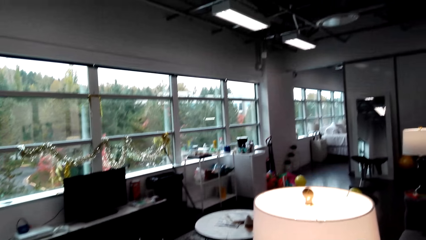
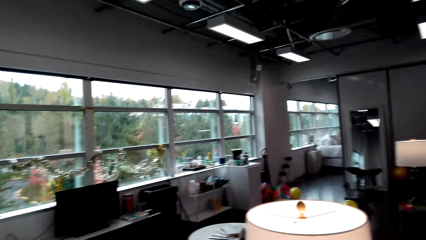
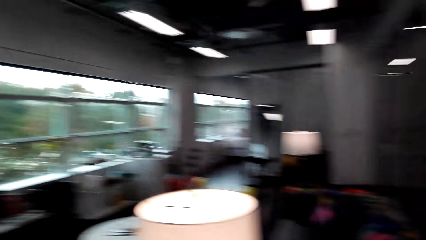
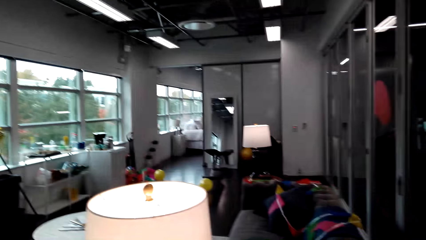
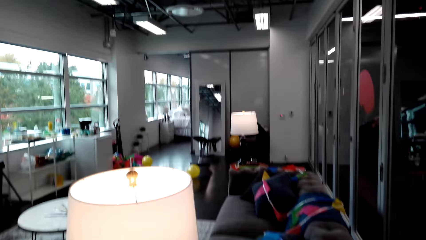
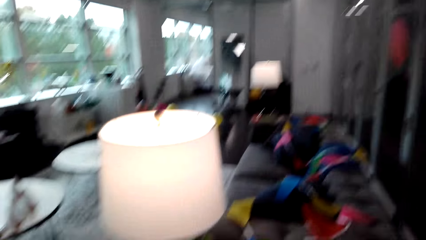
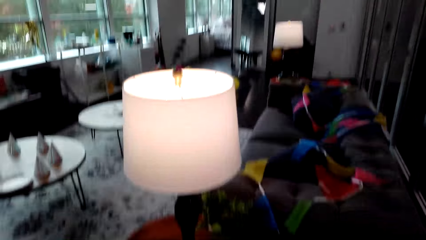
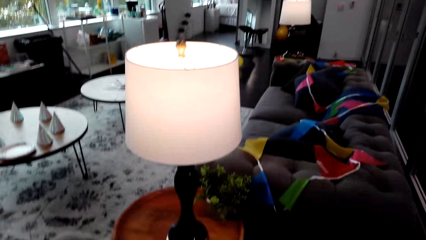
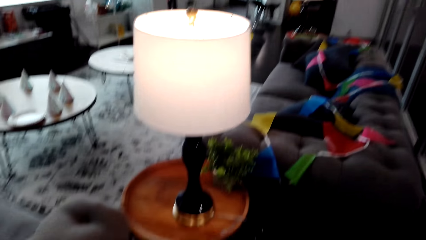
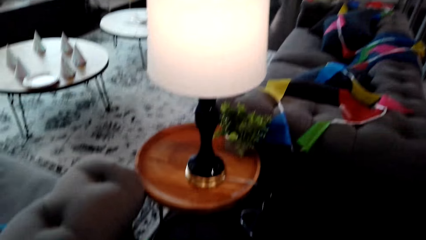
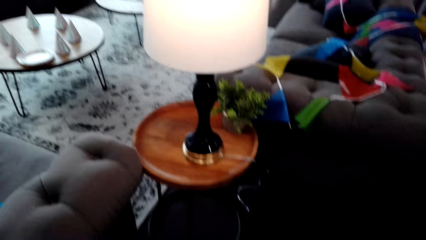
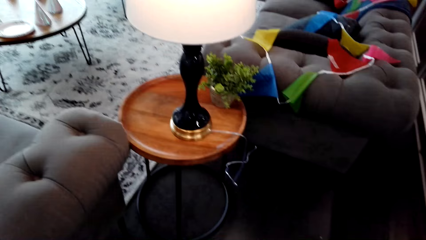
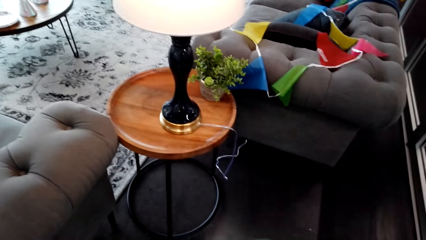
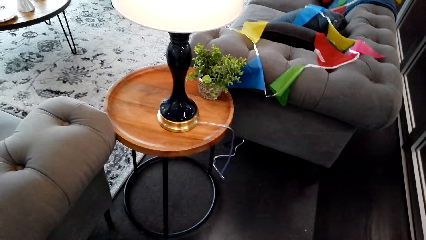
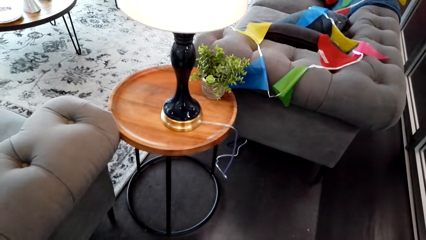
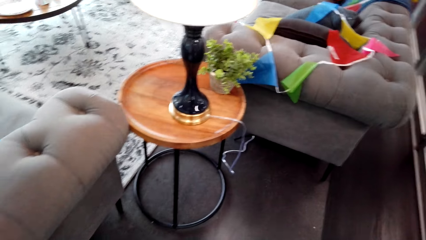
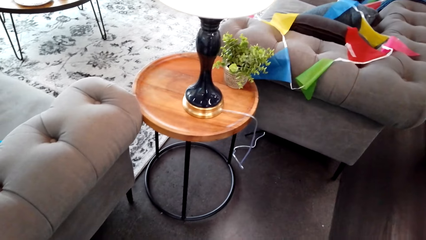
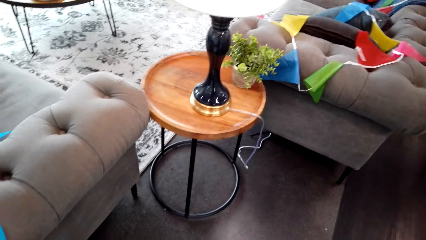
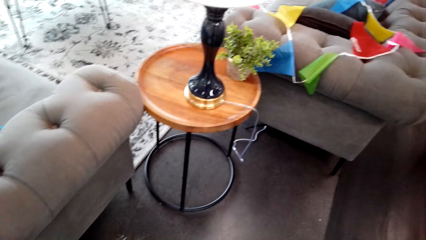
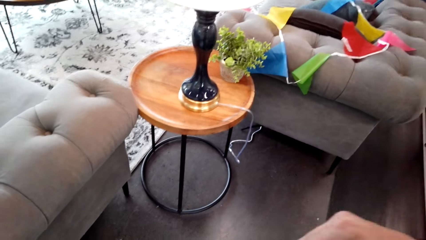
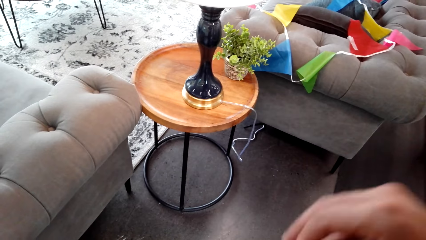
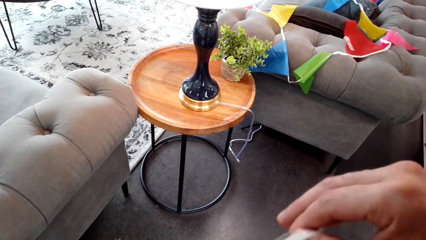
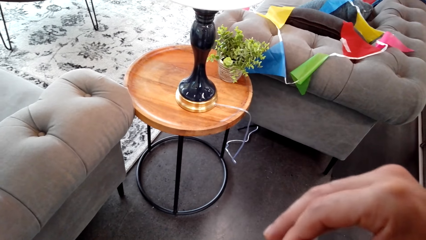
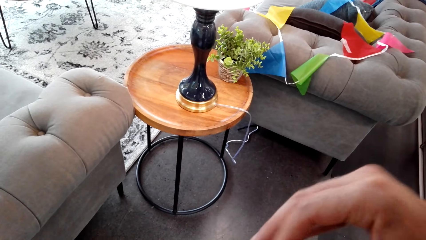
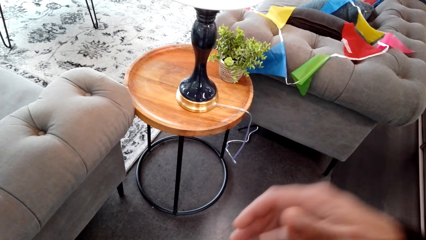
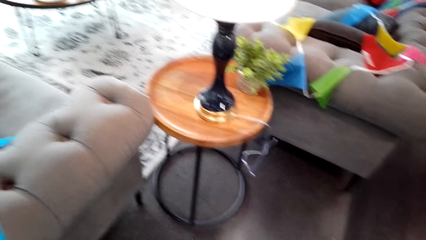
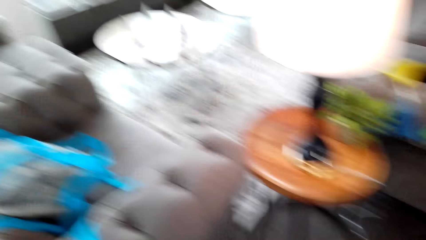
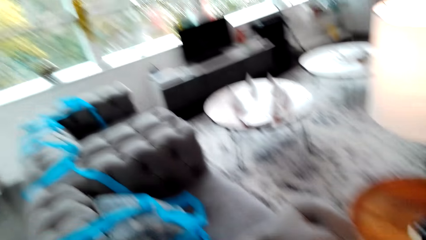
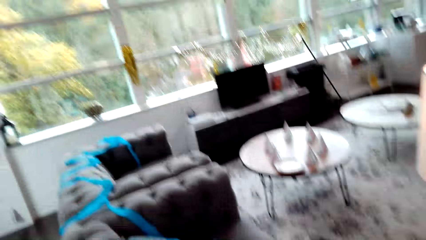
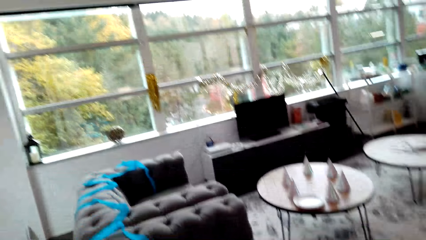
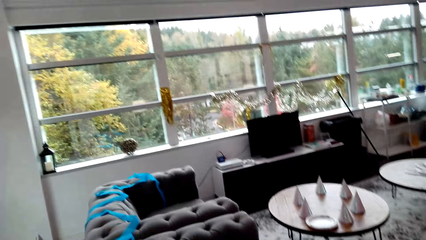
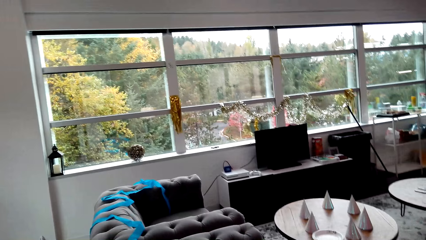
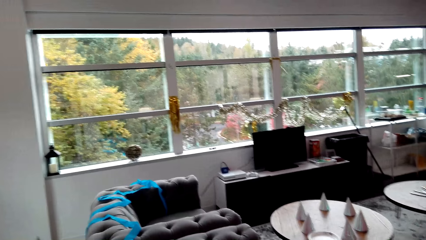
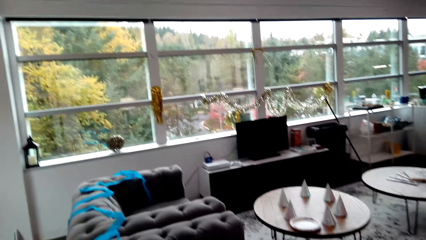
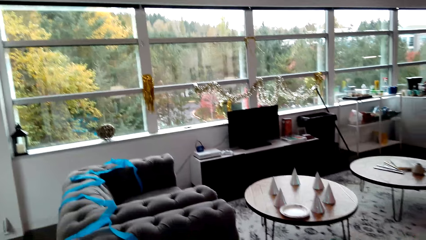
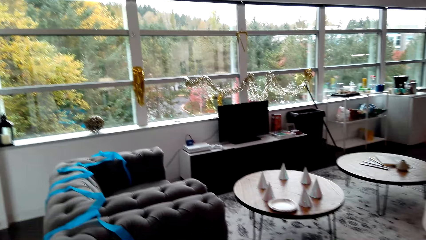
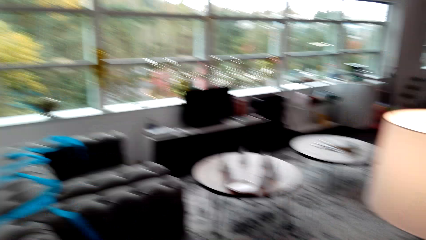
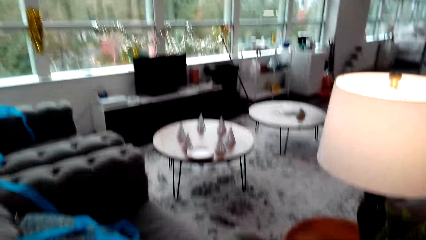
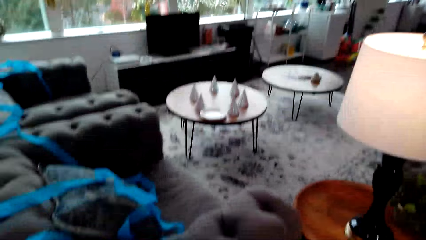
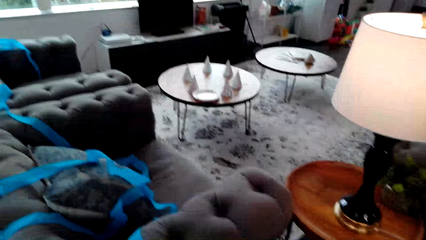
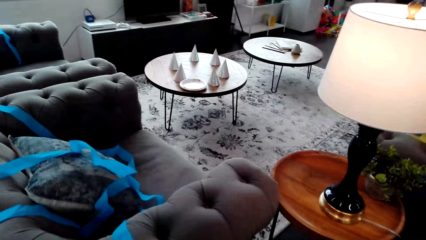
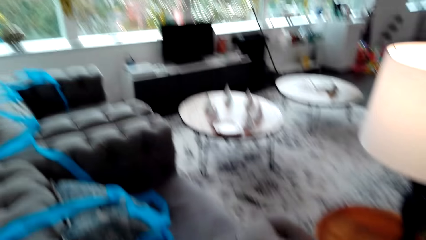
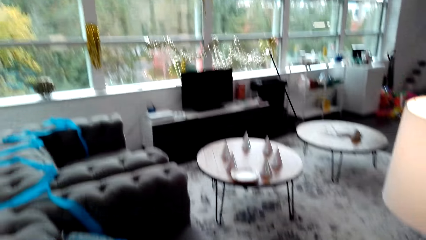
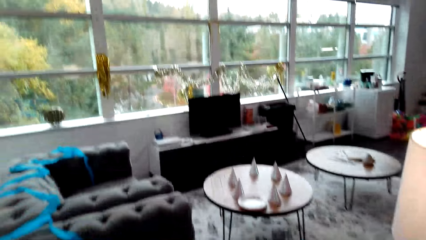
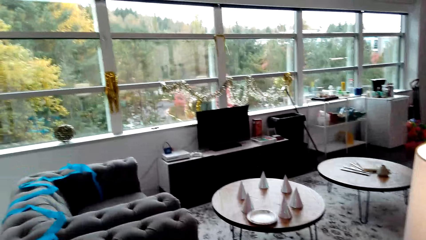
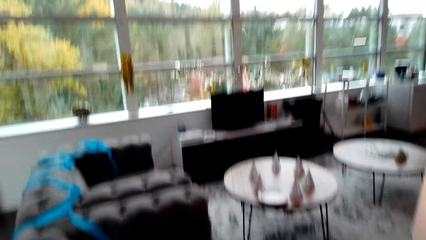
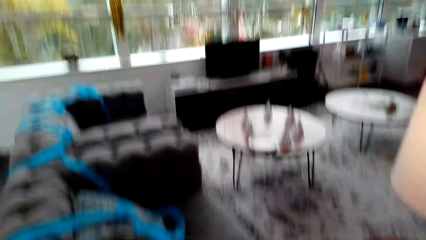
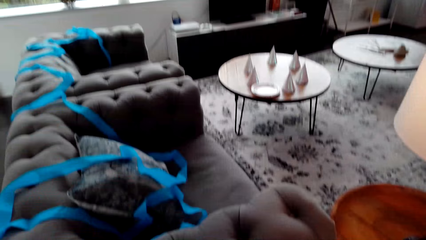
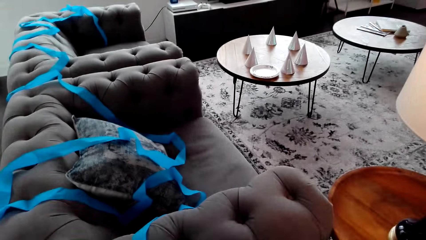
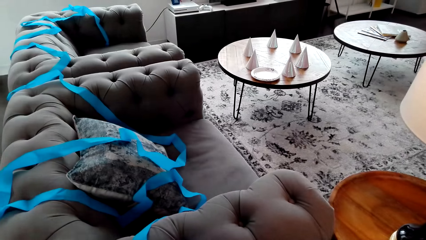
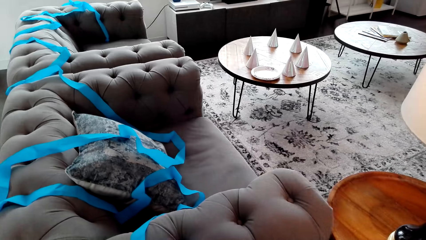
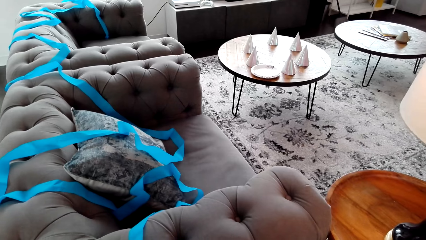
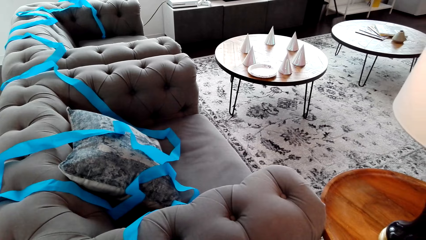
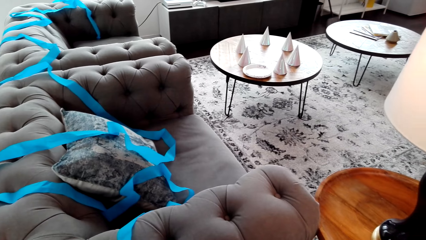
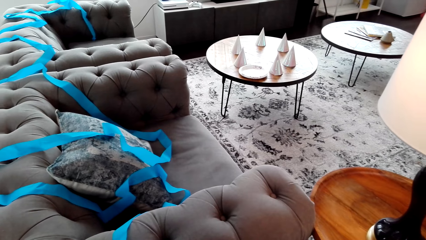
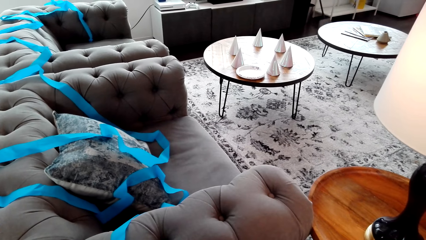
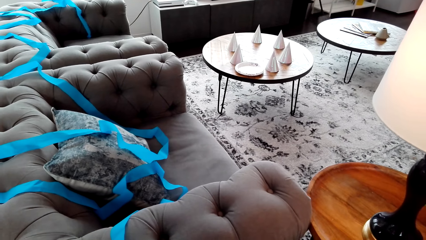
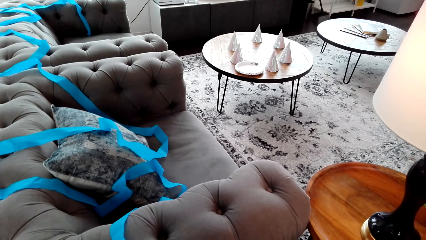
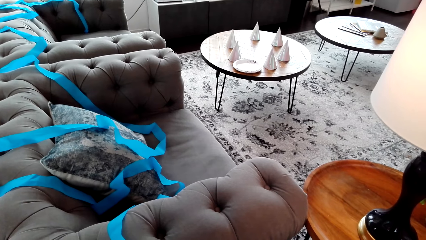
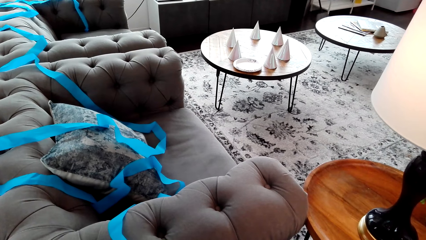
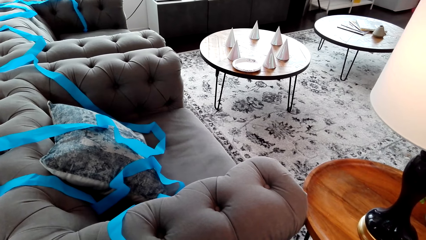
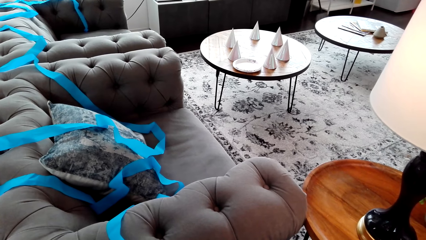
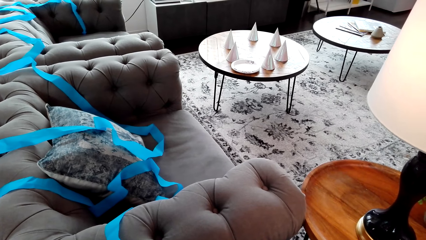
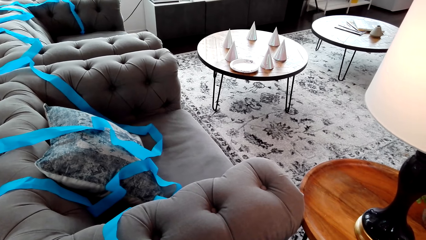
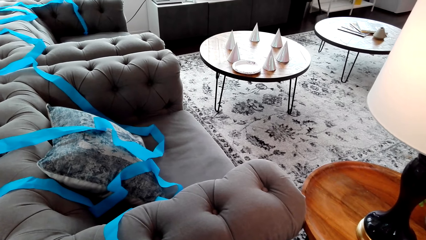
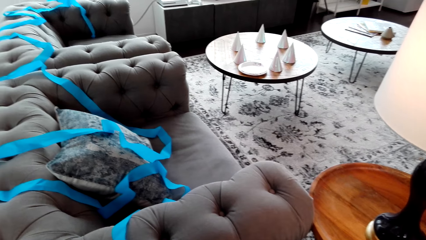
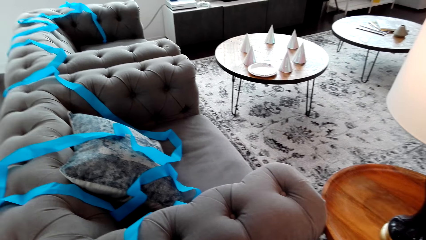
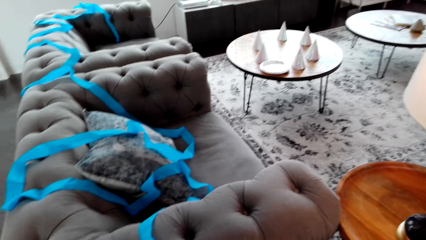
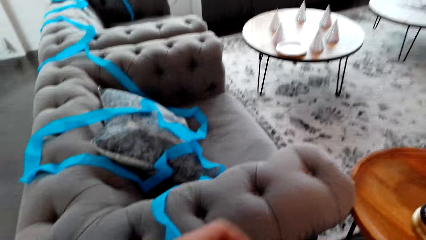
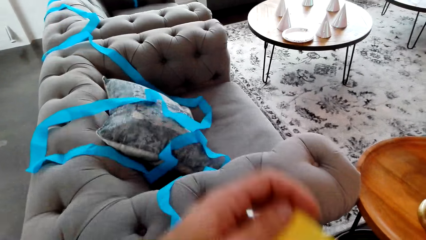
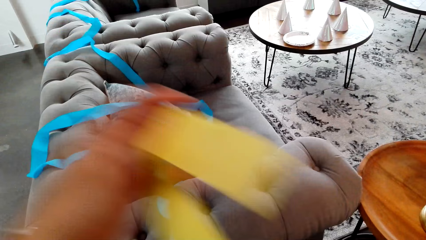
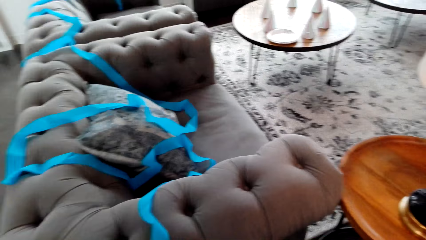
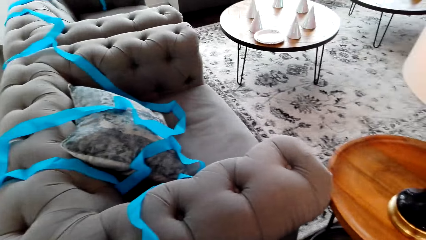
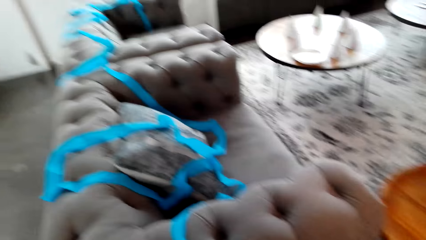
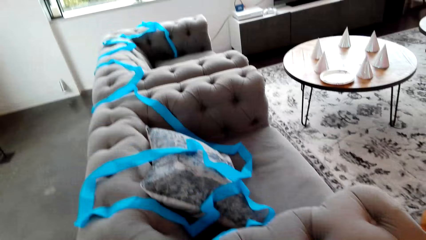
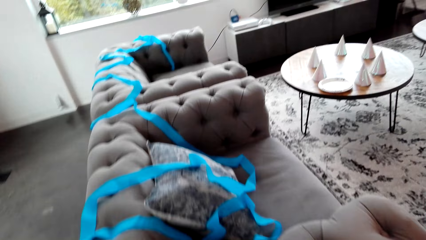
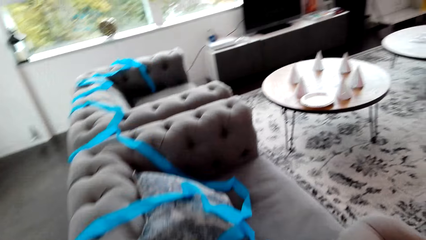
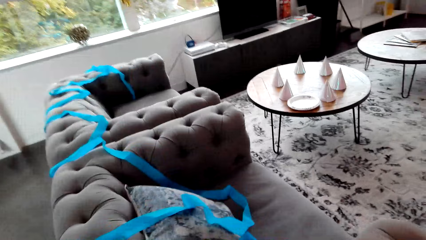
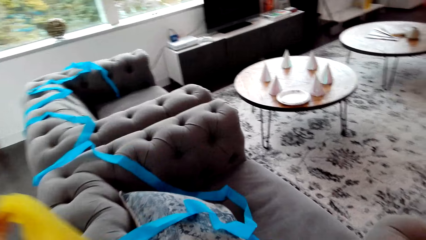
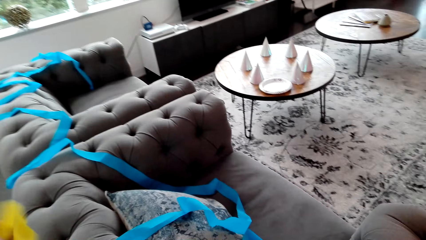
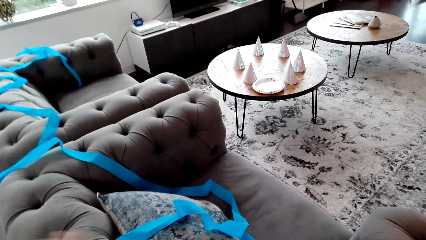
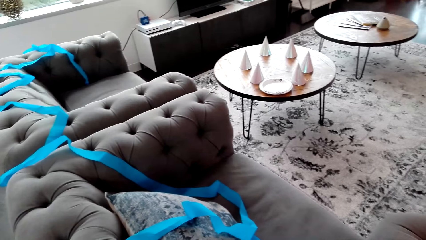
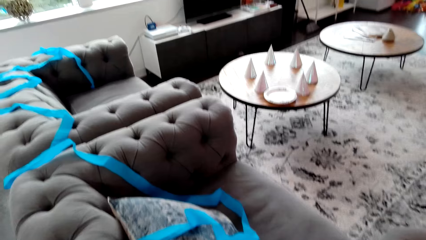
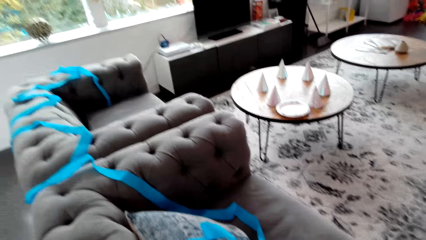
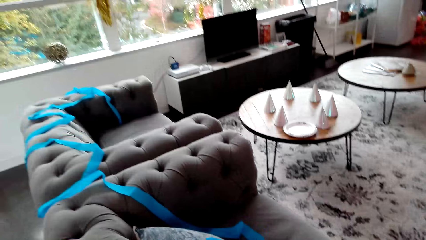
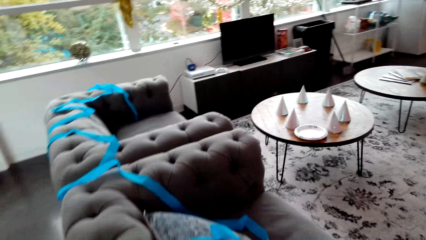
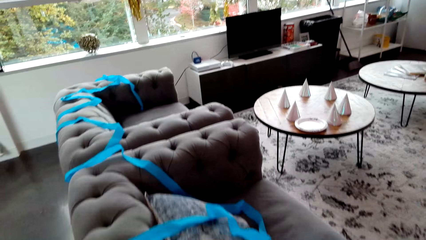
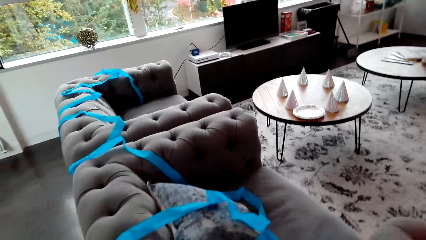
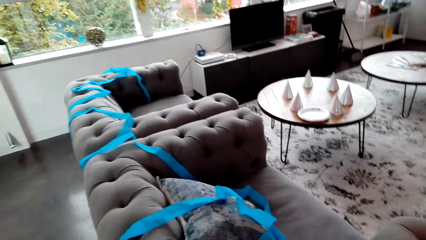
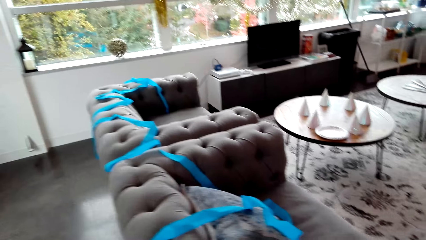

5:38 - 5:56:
The camera wearer holds something. They look around. They unroll the decorating ribbon. They hold the ribbon, move a hand and look around.
